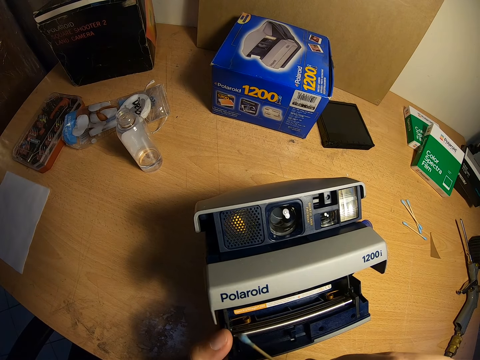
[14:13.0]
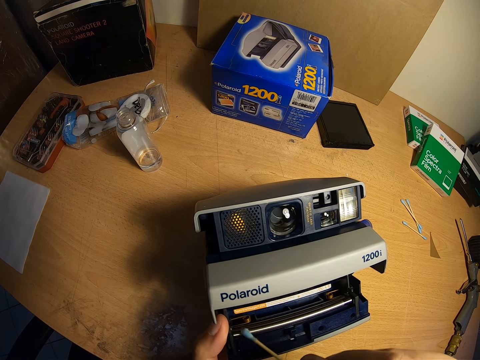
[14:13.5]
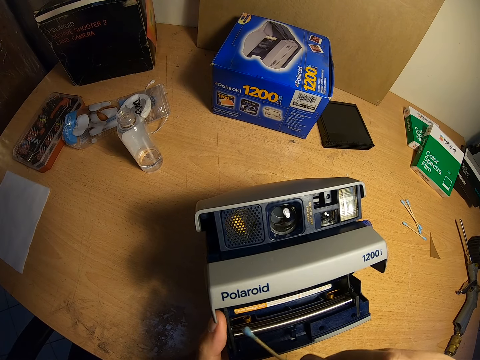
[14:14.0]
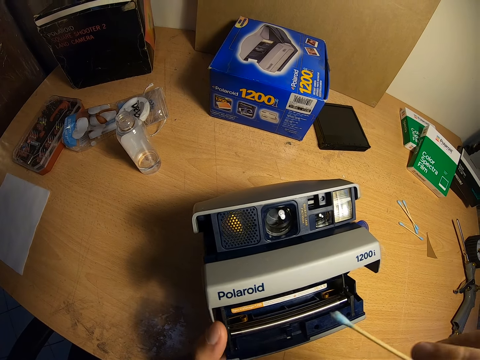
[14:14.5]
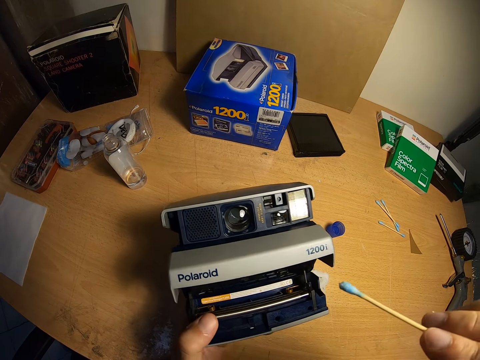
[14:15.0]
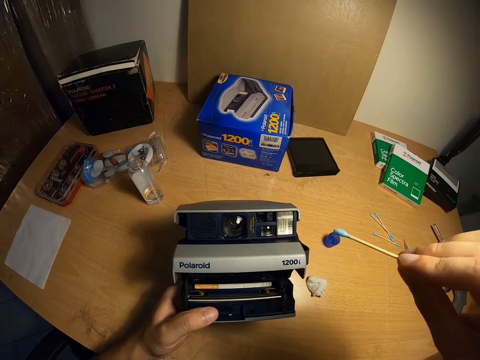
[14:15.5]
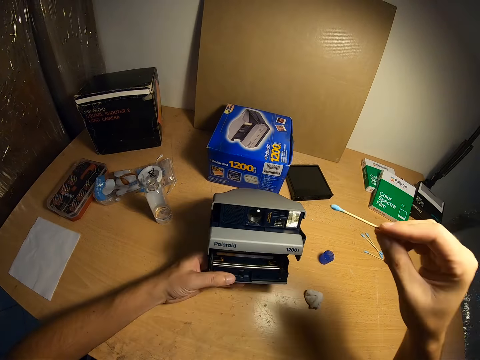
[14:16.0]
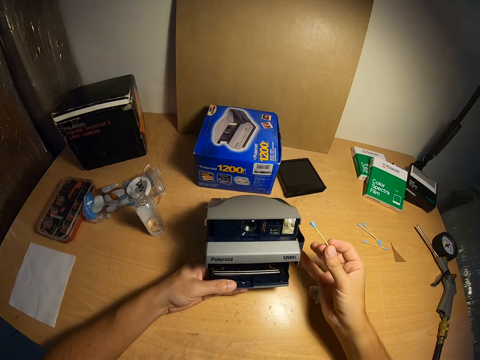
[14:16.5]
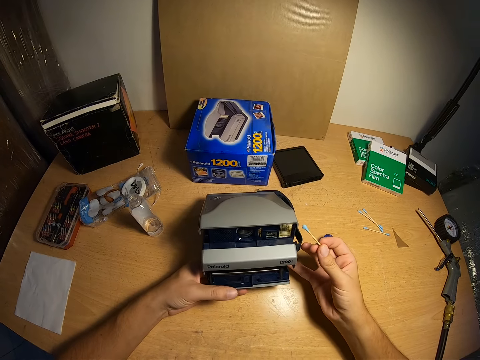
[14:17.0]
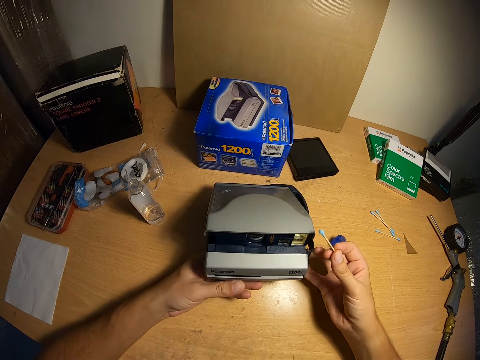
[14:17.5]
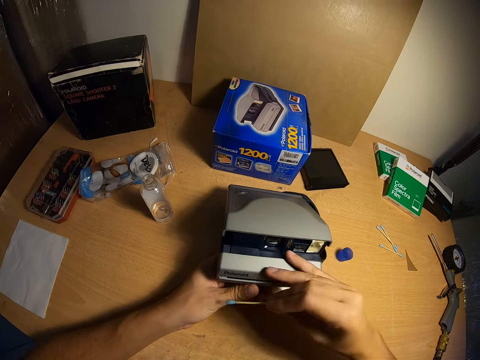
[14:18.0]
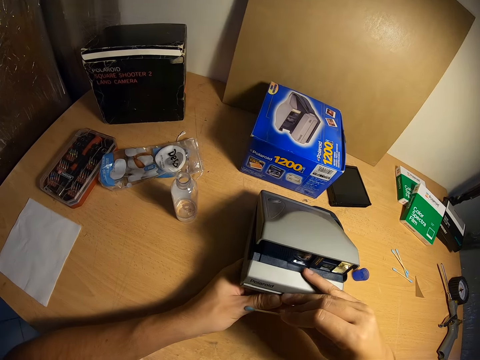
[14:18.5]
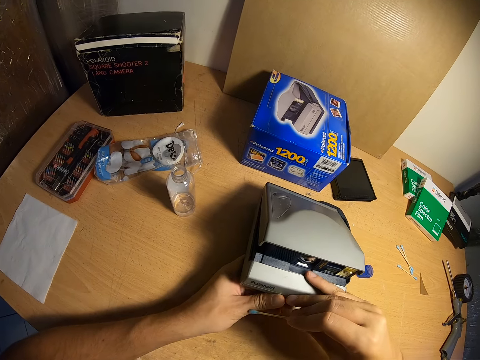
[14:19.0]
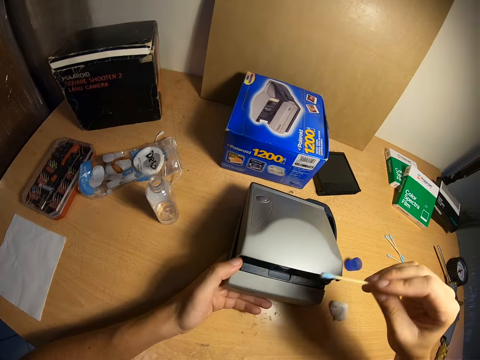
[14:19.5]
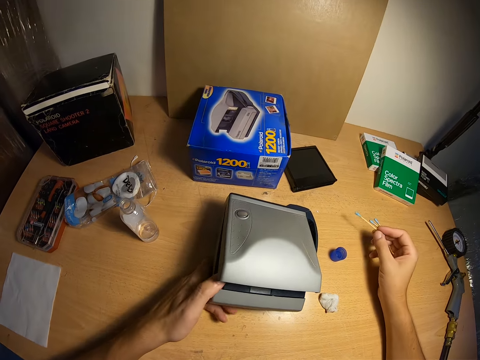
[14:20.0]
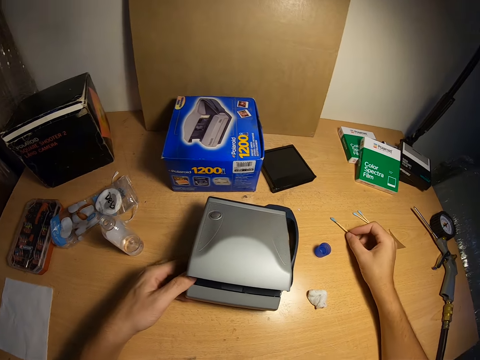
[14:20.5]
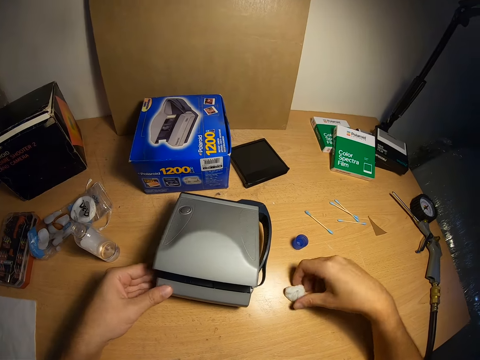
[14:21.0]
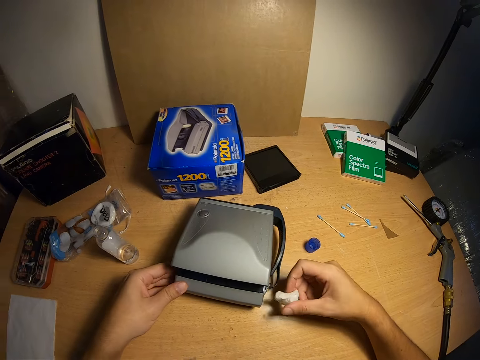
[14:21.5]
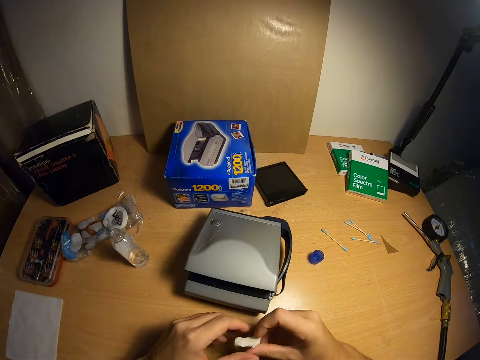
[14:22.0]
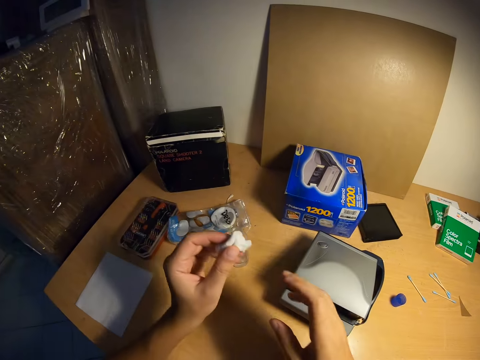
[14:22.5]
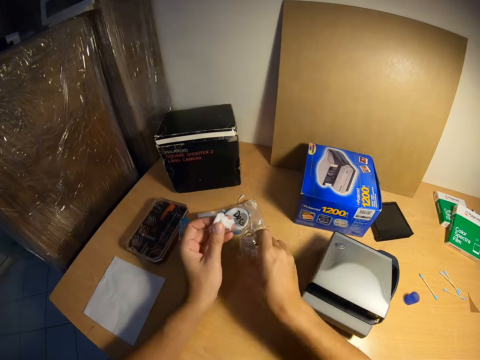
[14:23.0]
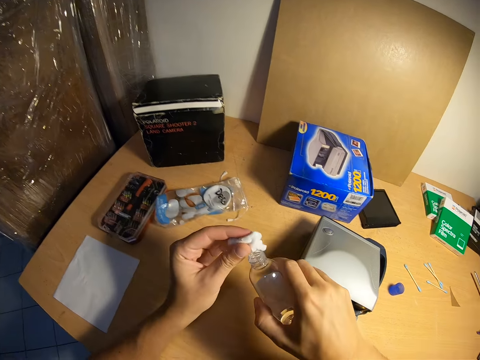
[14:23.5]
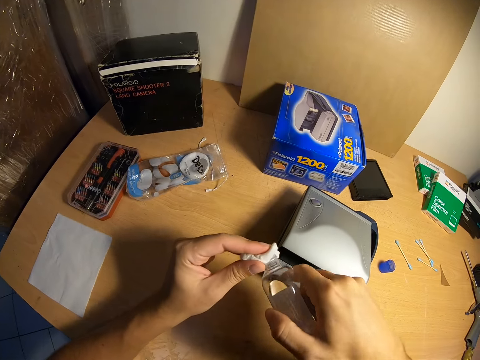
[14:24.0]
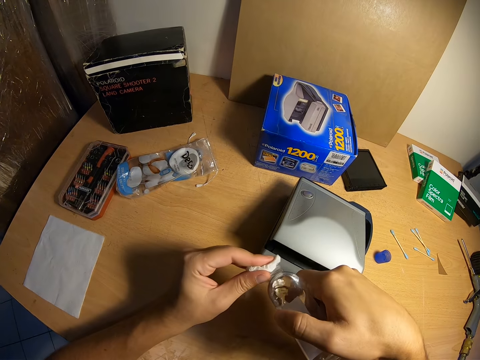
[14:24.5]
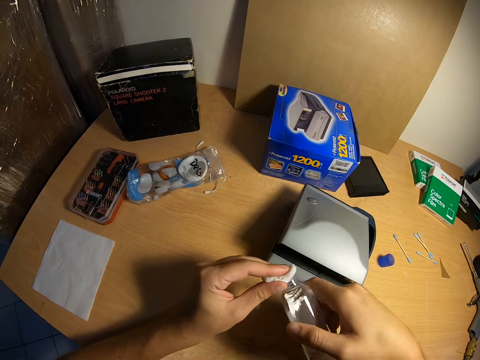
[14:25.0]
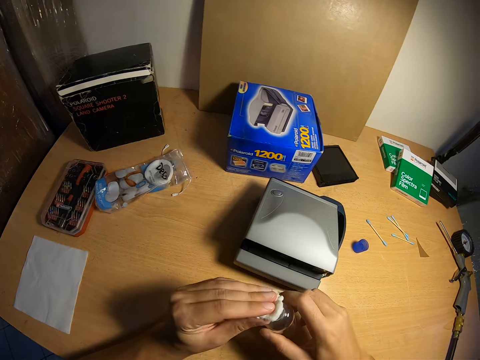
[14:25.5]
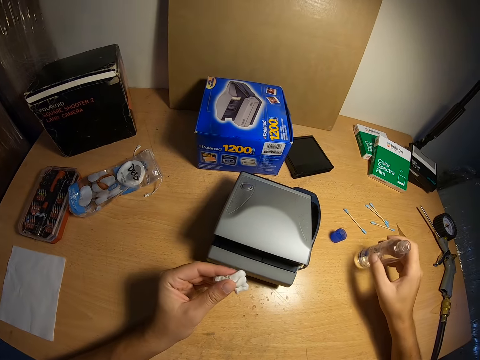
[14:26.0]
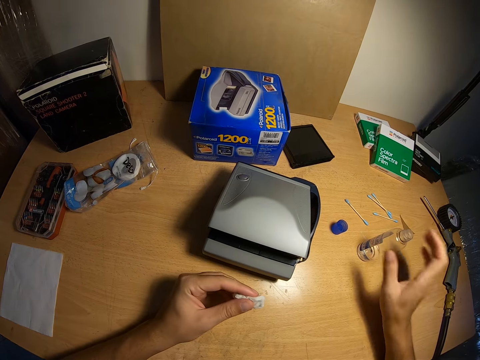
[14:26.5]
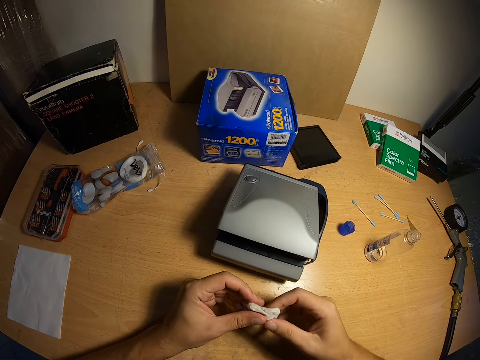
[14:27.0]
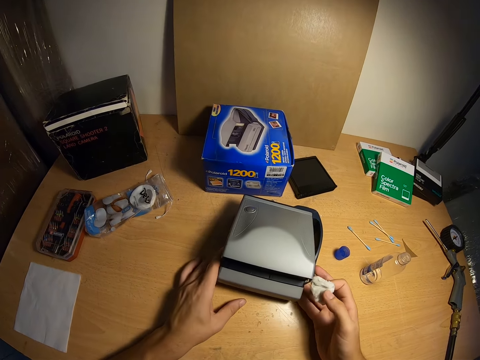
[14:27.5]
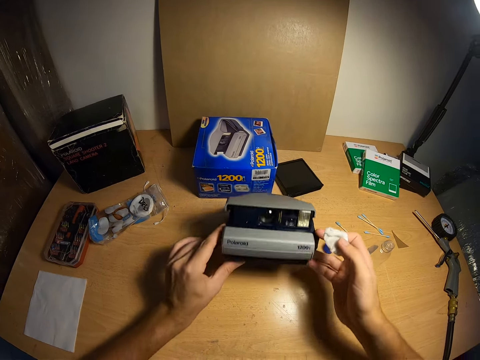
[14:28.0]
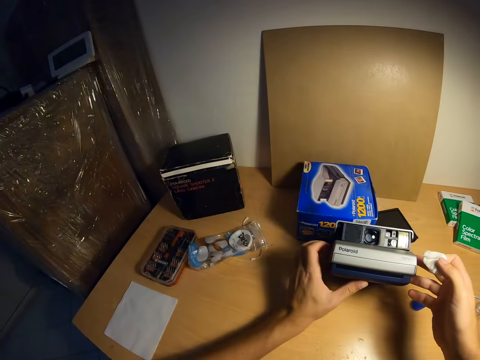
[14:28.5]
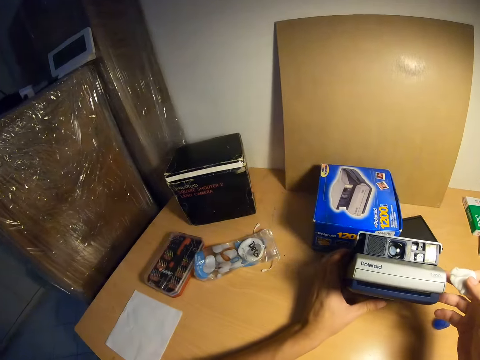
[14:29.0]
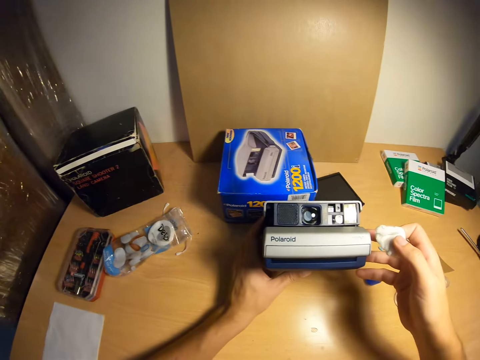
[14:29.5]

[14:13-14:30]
The camera wearer raises his right hand. He pushes the Polaroid camera backwards with his left hand. He lowers his right hand towards the Polaroid camera. He touches the Polaroid camera with his right hand. He releases his left thumb from the film eject slot of the Polaroid camera. He closes the film eject slot. He brings his right hand close to his left hand on the Polaroid camera. He drops the cotton bud in his right hand on the table. He picks up a cotton wool from the table with his right hand. He transfers the cotton wool from his right hand to his left hand. He picks up a bottle containing a liquid from the table with his right hand. He touches the tip of the bottle with the cotton wool in his left hand. He pours the liquid on the cotton wool. He drops the bottle on the table. He transfers the cotton wool from his left hand to his right hand. He holds the Polaroid camera with both hands and raises the Polaroid camera.

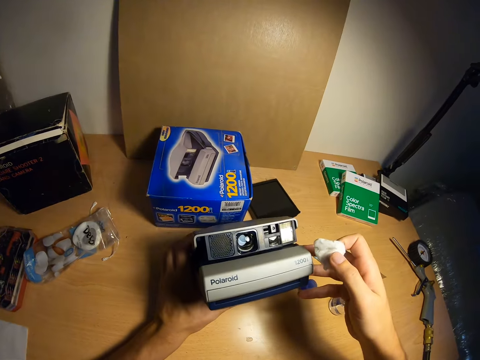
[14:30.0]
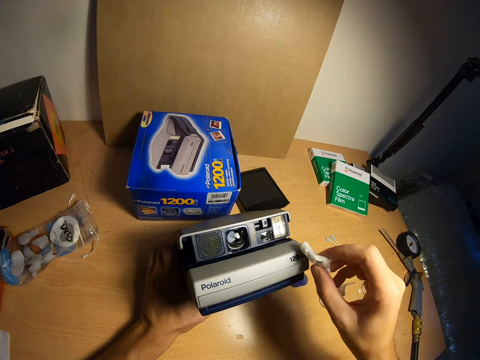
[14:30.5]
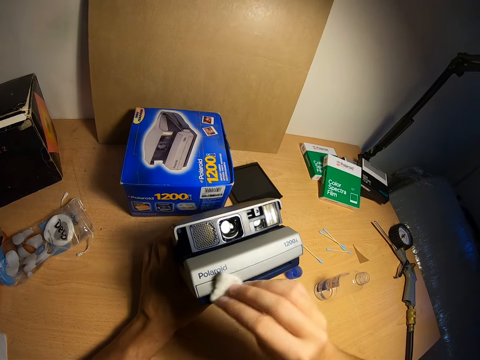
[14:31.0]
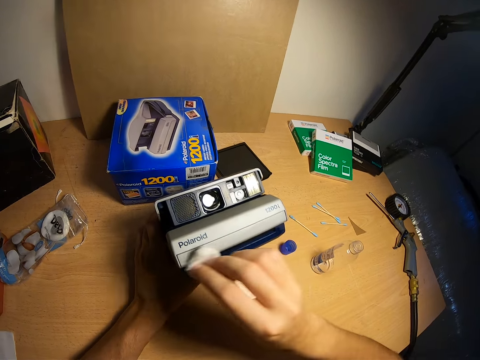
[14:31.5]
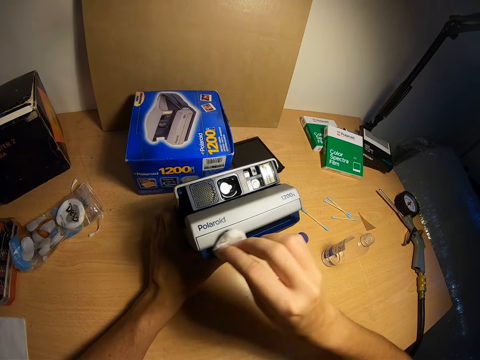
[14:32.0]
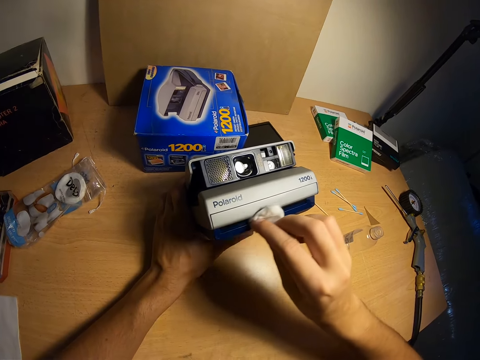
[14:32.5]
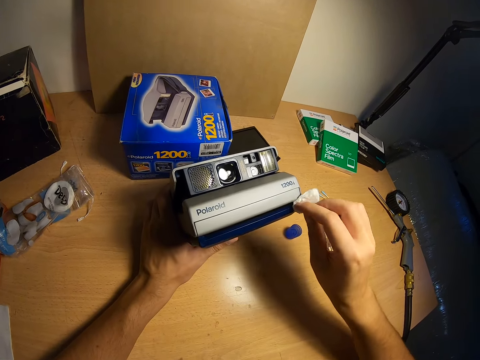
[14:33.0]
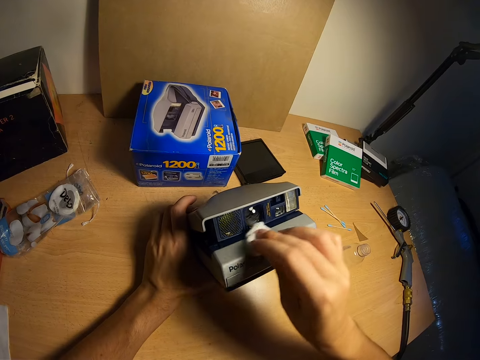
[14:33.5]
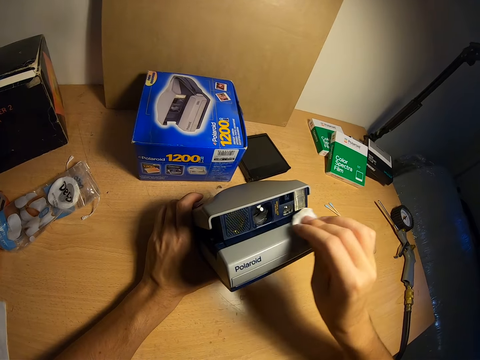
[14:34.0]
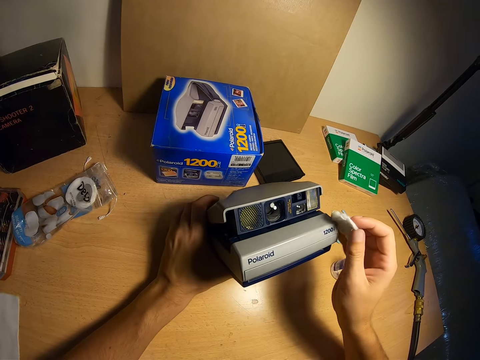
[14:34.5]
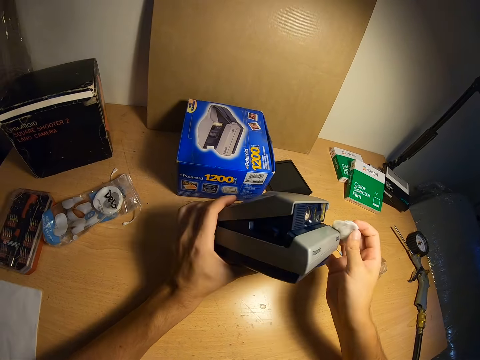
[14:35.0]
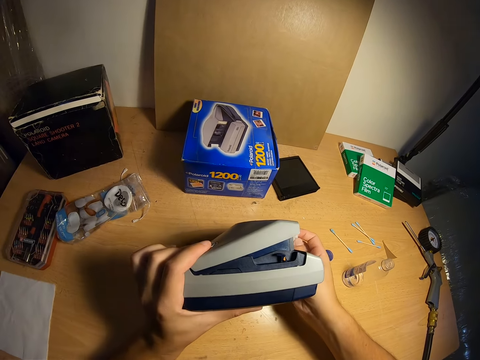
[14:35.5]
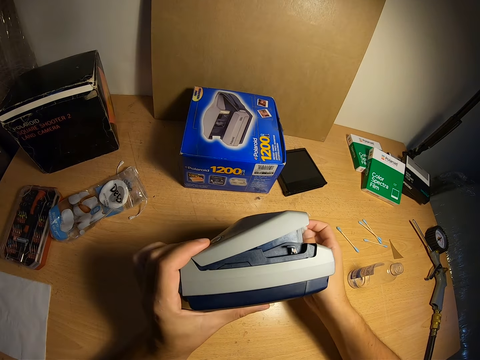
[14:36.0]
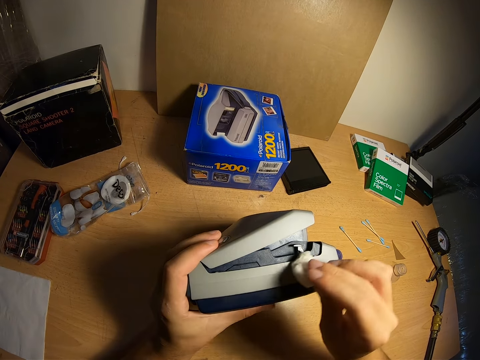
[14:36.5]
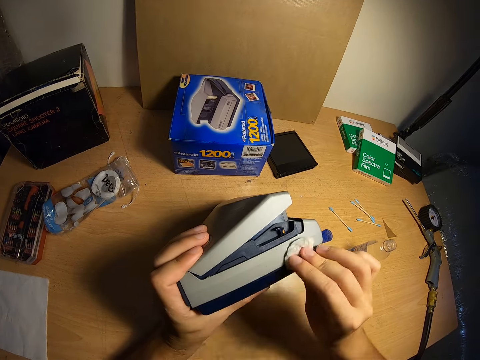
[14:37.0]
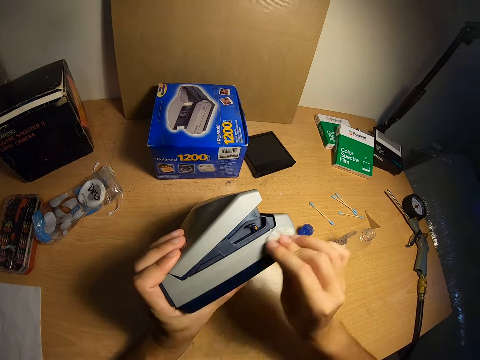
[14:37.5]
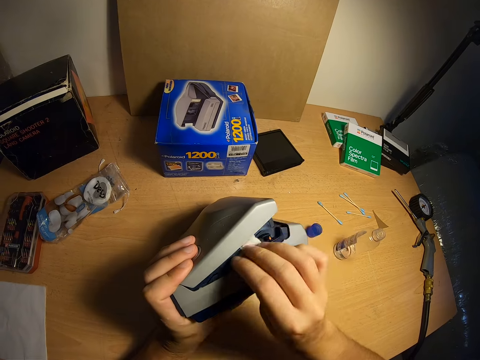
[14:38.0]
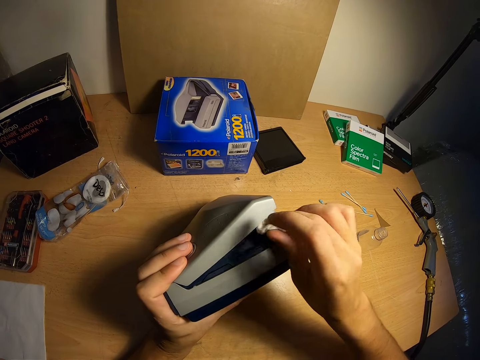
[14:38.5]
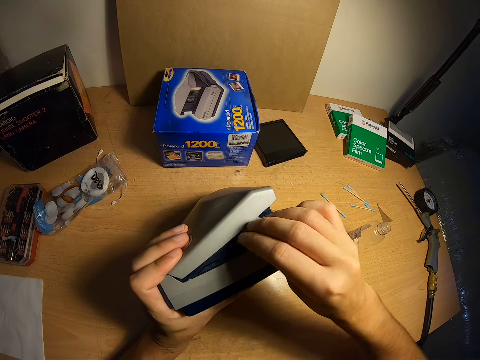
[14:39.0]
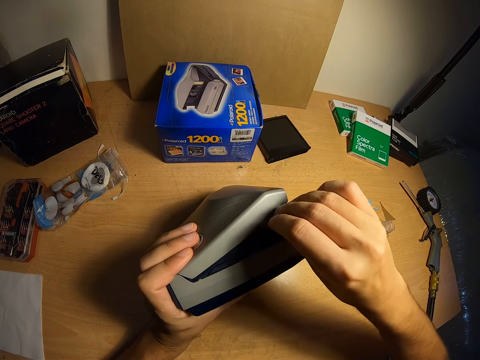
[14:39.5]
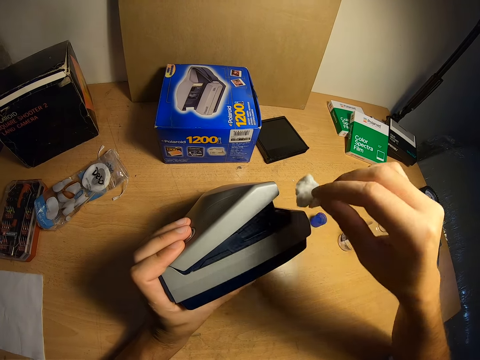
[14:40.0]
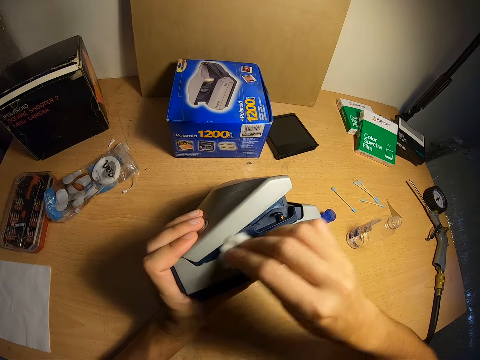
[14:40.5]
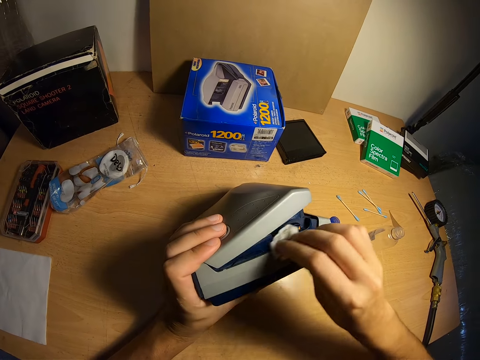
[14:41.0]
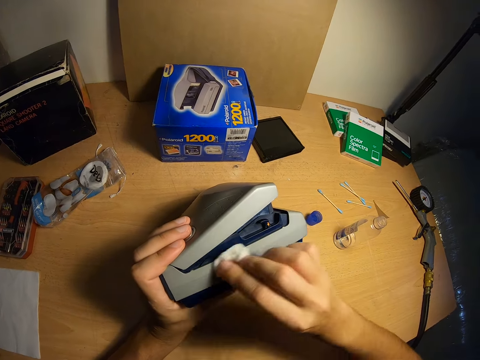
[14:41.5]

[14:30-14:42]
The camera wearer cleans the Polaroid camera with the cotton wool in his right hand. He turns the Polaroid camera sideways with both hands. He cleans the Polaroid camera with the cotton wool in his right hand.
